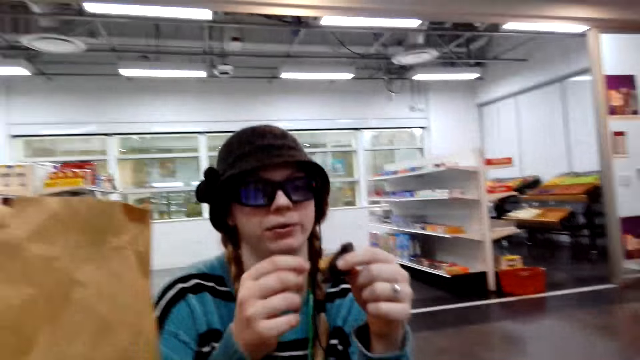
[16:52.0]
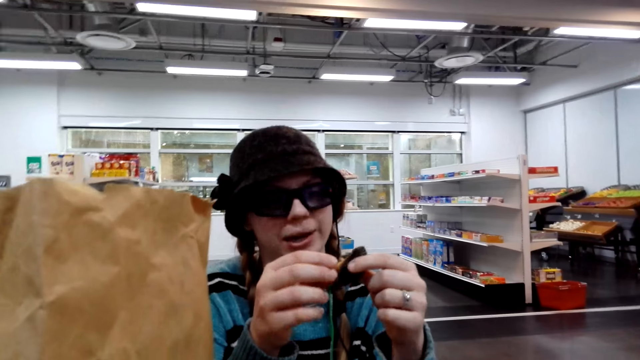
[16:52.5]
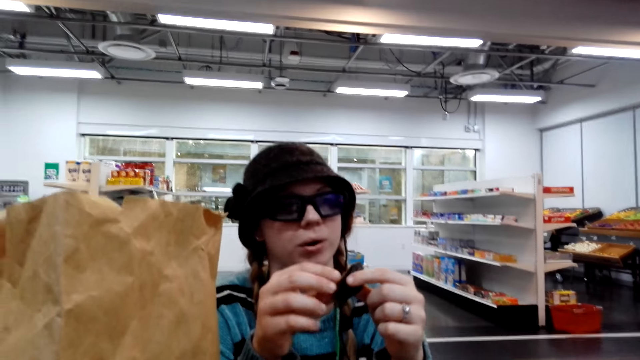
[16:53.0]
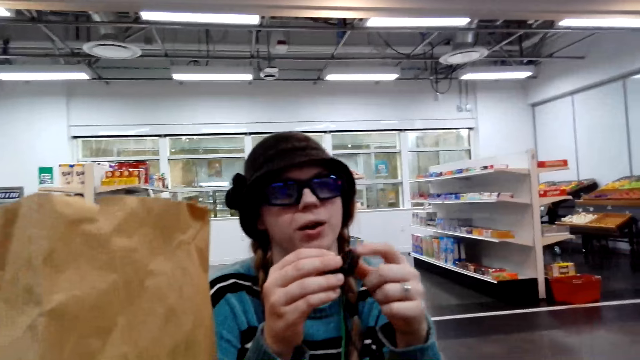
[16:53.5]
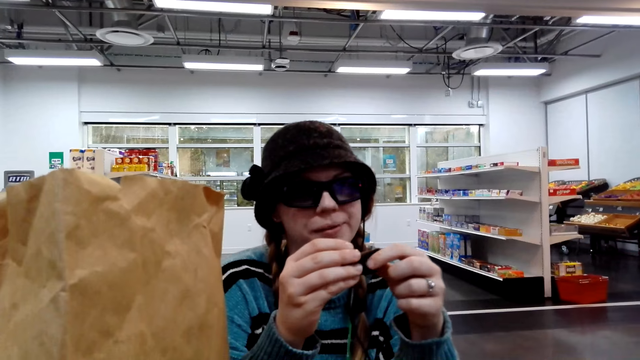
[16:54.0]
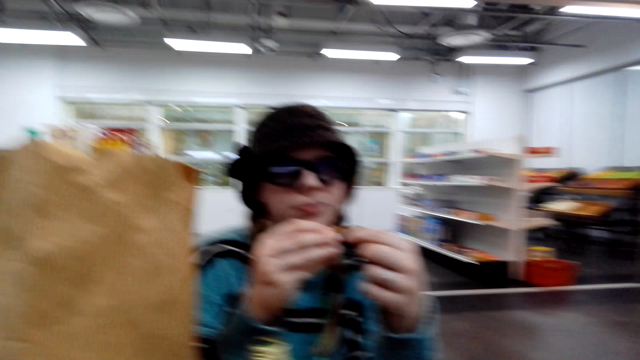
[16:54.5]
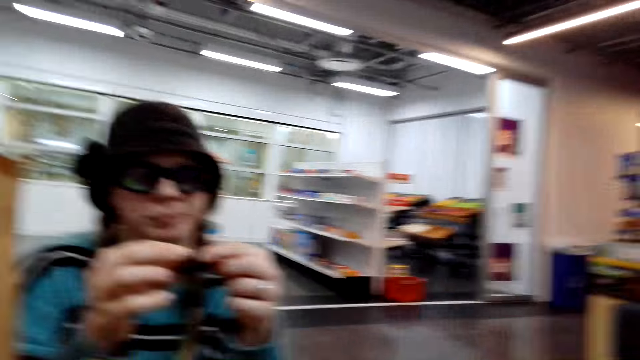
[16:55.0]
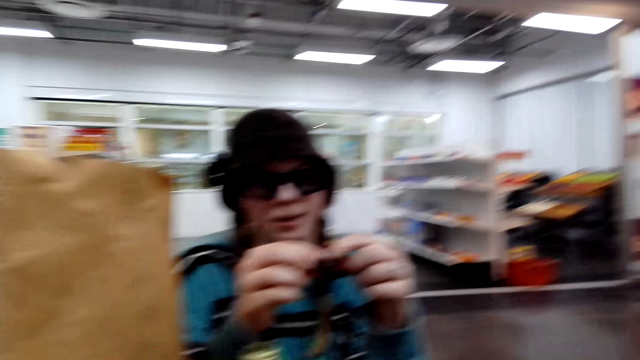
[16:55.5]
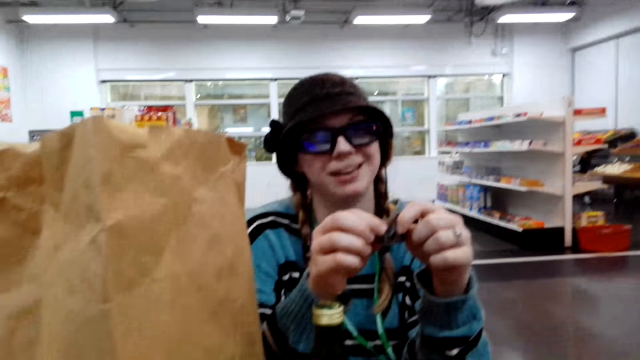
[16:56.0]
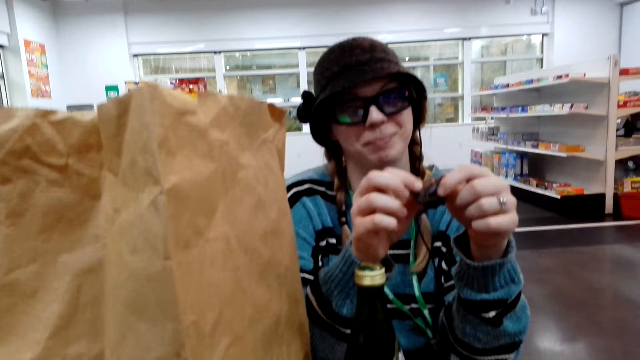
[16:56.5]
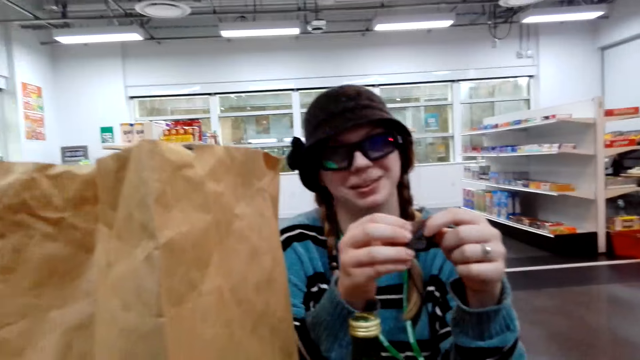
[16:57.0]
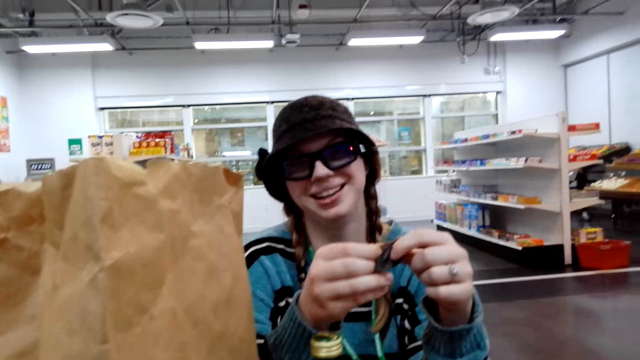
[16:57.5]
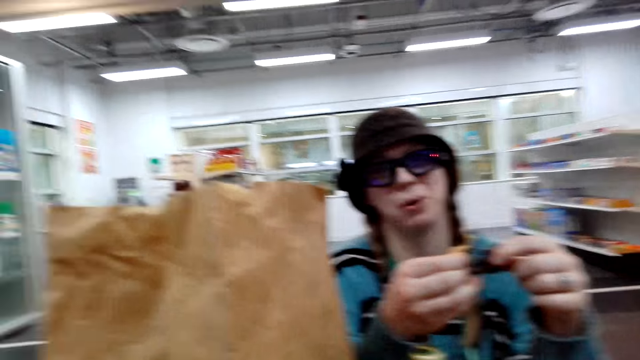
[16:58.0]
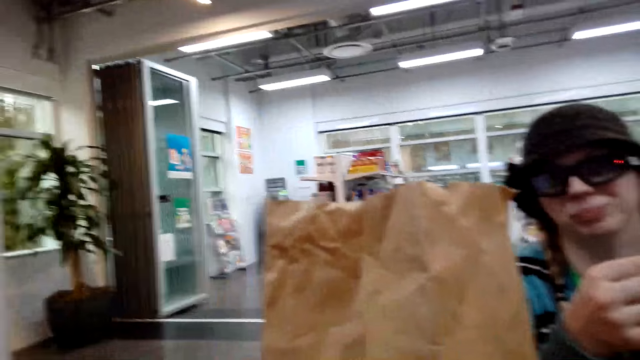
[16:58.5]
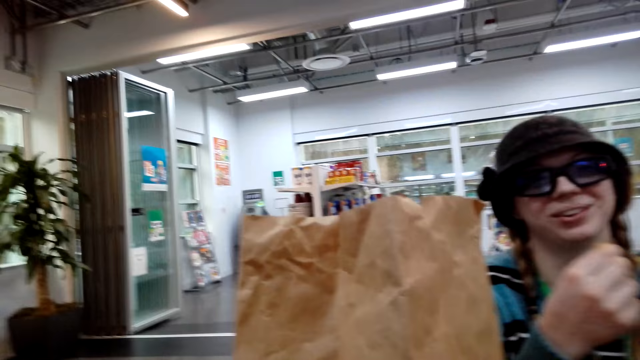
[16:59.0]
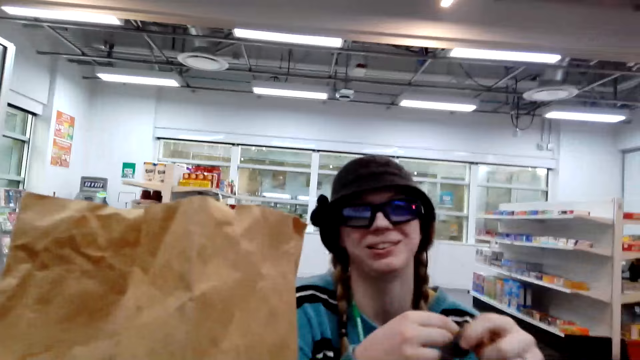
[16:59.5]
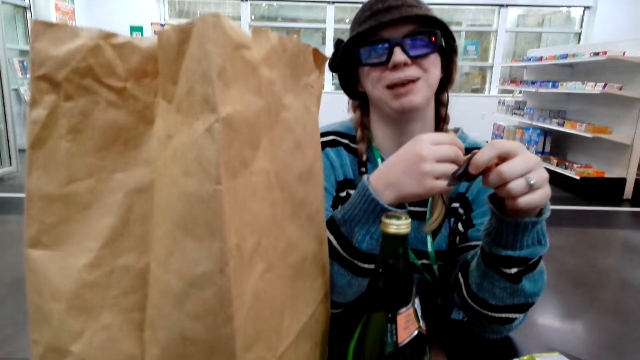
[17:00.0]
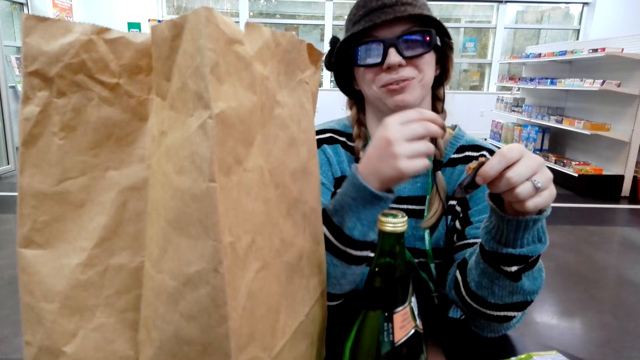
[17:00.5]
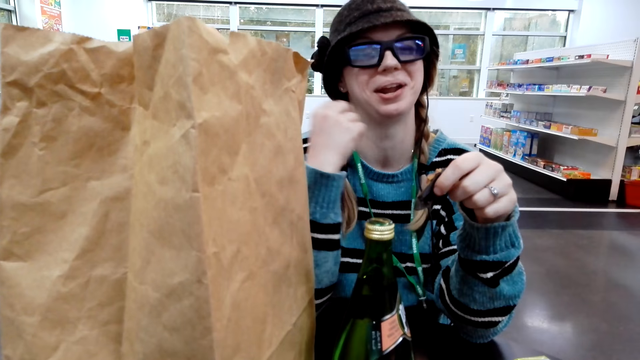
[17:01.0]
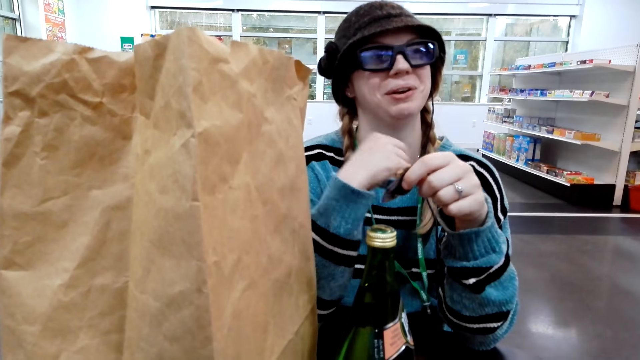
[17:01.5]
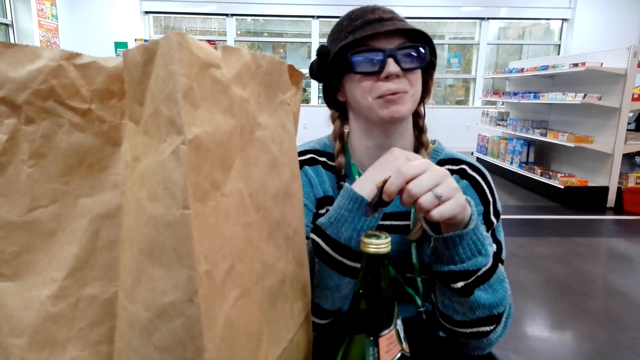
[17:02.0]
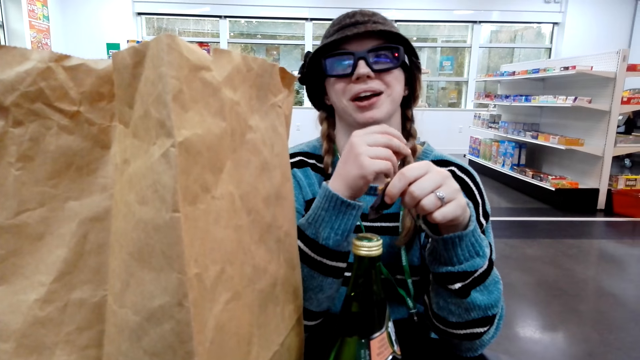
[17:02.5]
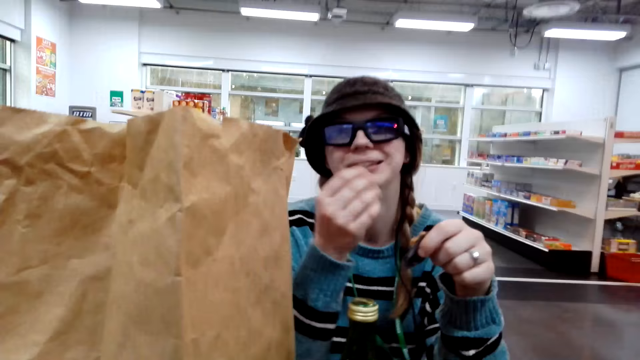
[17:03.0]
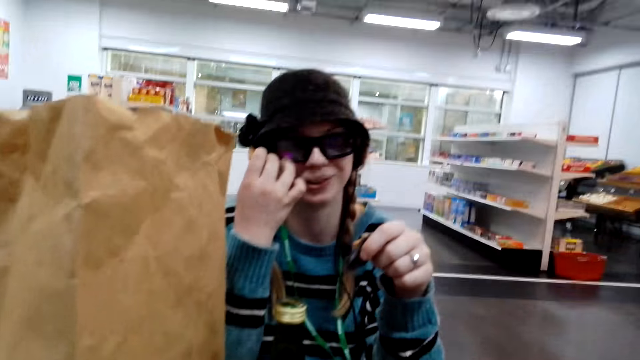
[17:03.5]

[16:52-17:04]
A person holds the cake with both hands.

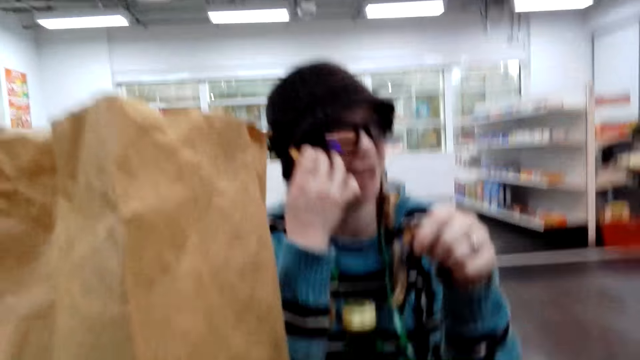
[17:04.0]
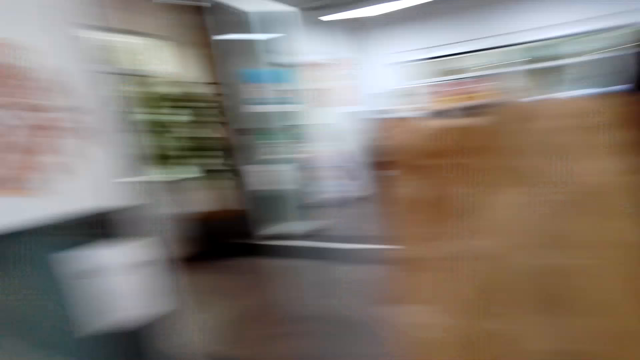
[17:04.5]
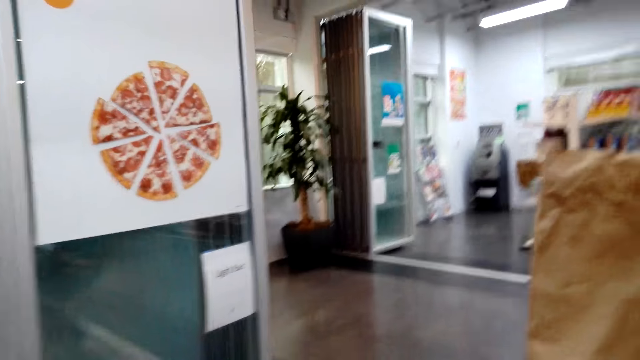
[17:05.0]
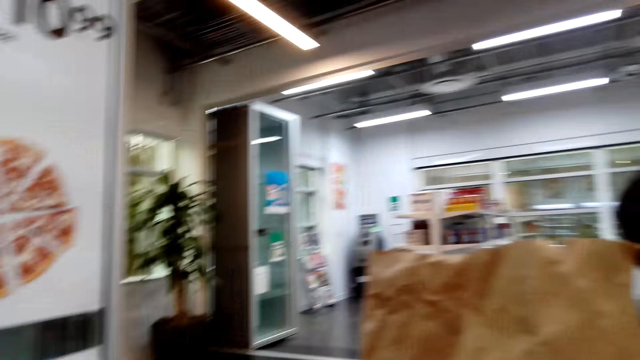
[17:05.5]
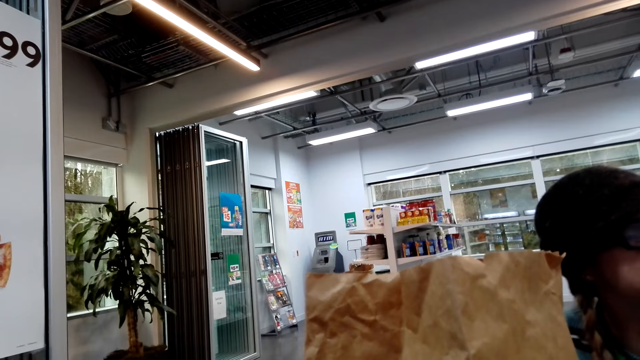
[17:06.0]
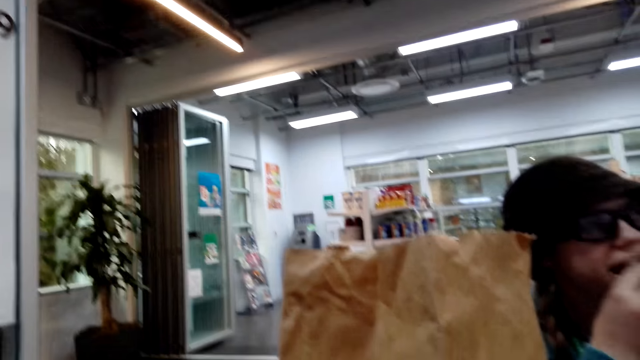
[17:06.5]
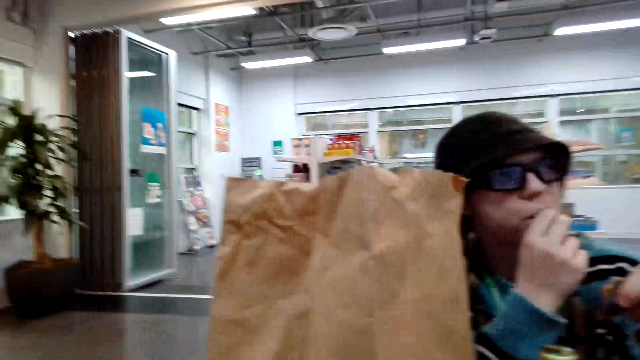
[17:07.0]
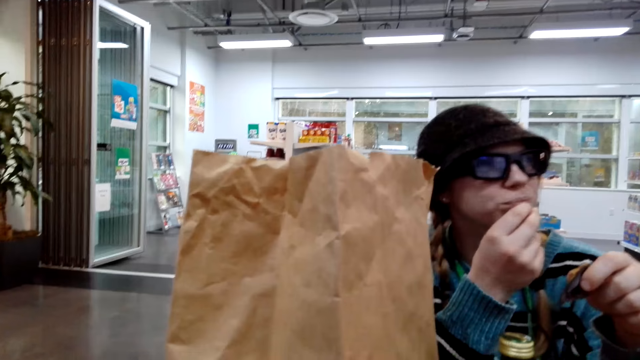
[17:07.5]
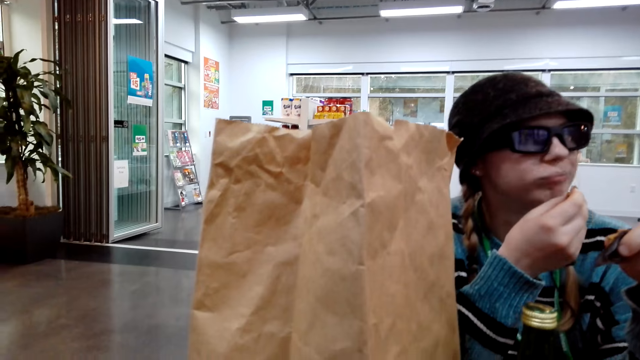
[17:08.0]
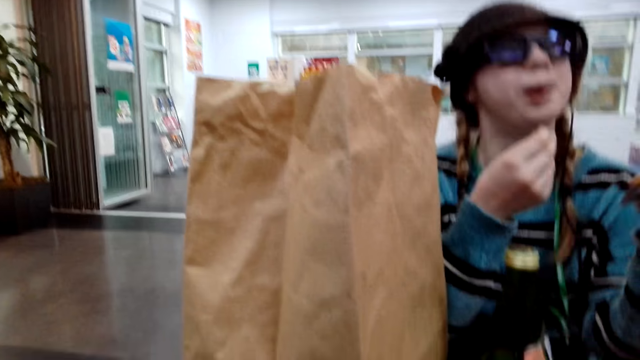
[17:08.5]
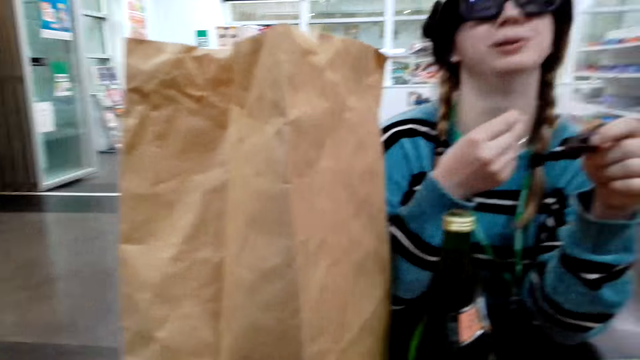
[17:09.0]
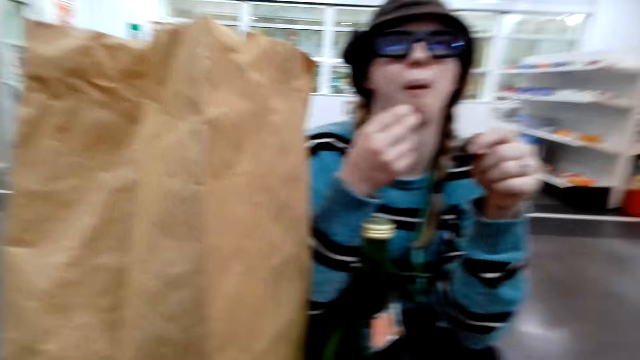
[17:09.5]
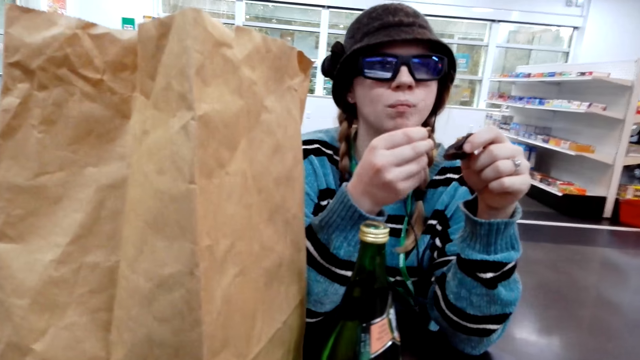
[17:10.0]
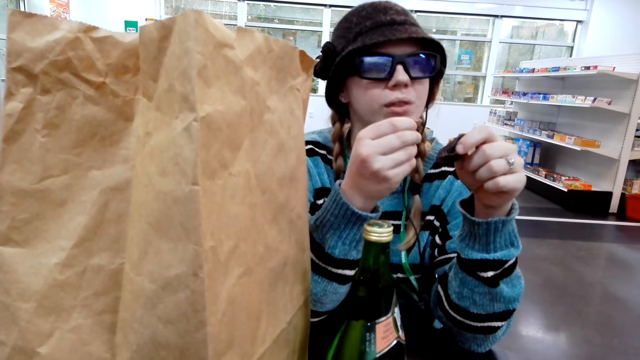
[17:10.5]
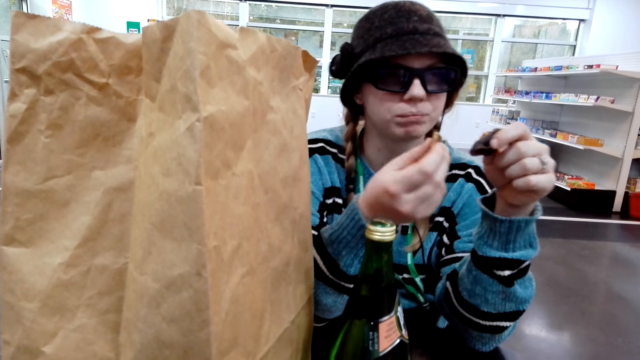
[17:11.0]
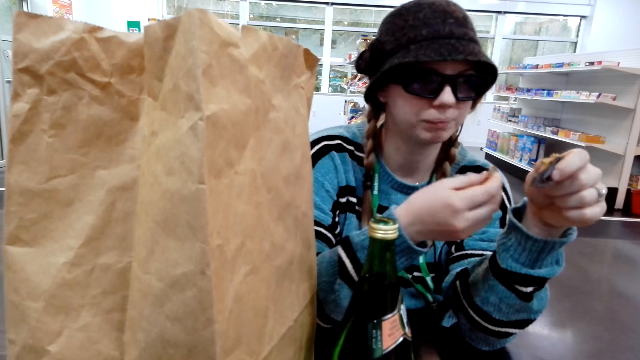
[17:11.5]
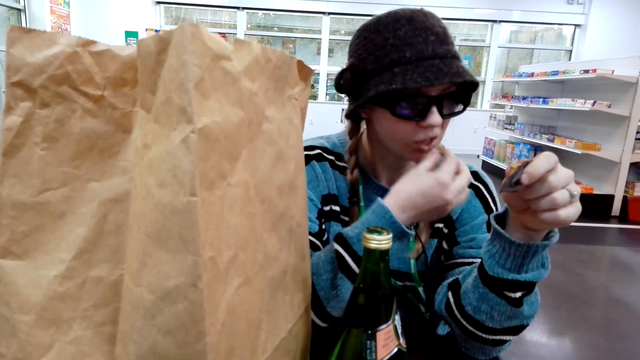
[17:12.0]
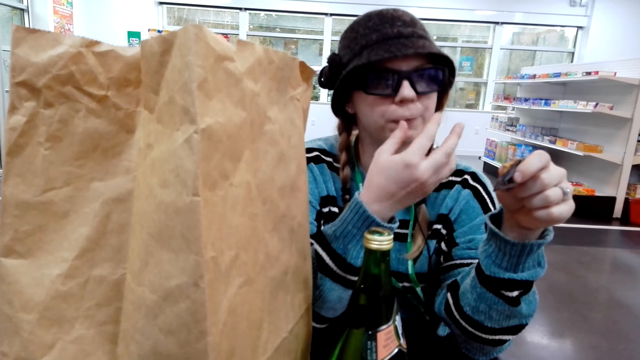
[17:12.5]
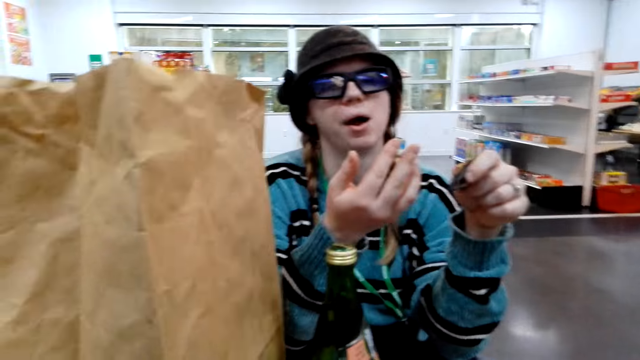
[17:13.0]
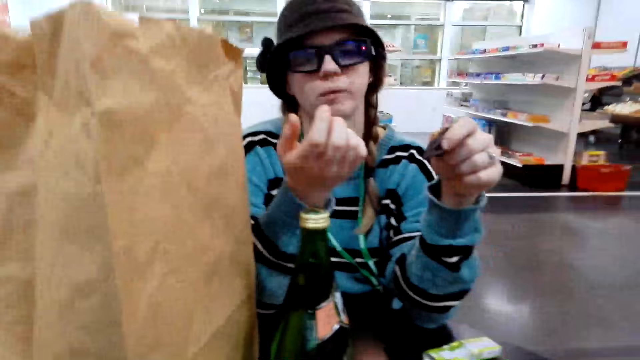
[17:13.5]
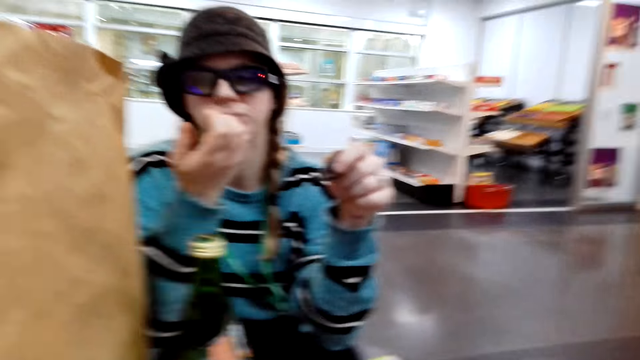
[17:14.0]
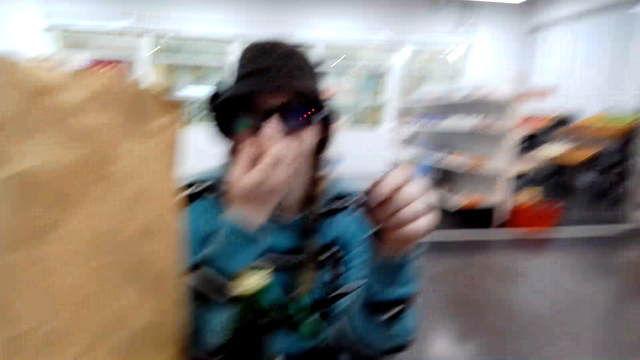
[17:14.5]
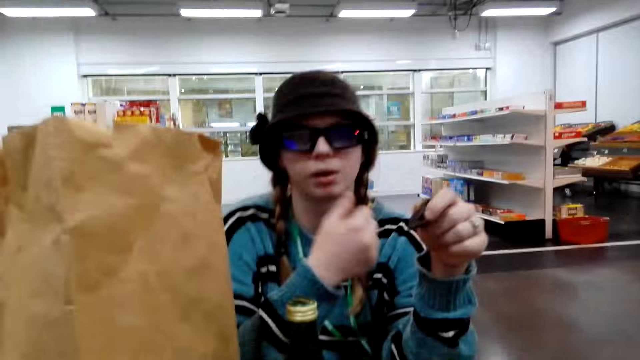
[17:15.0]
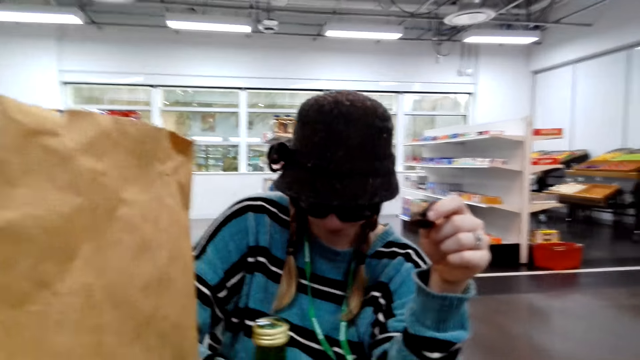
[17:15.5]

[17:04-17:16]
A person eats the cake.
